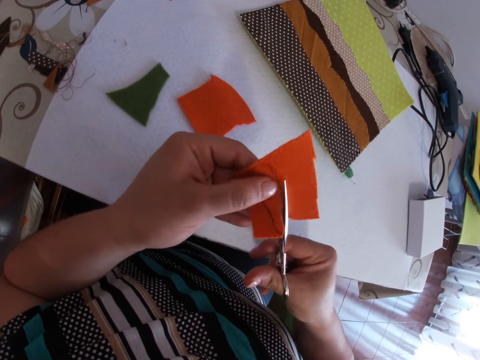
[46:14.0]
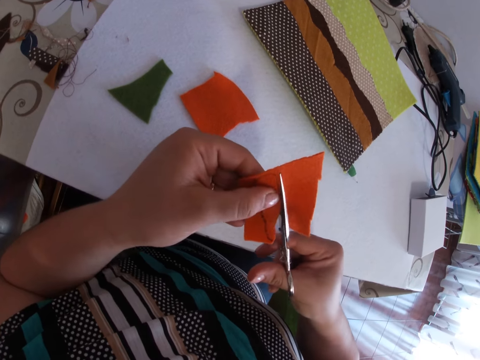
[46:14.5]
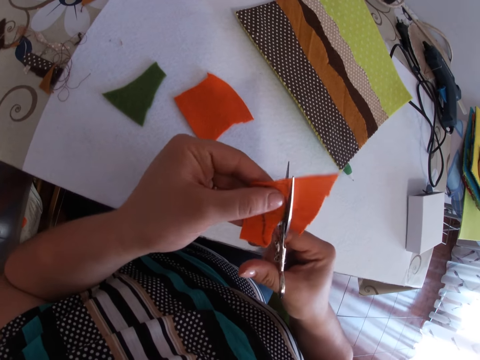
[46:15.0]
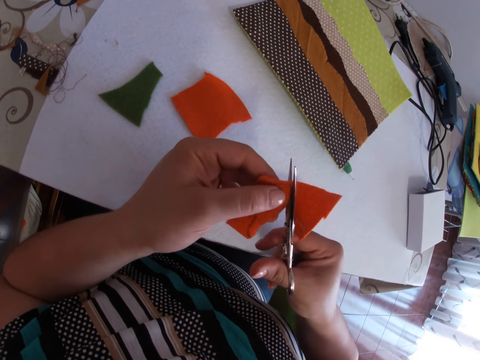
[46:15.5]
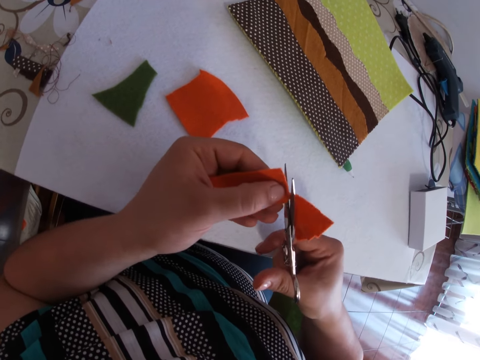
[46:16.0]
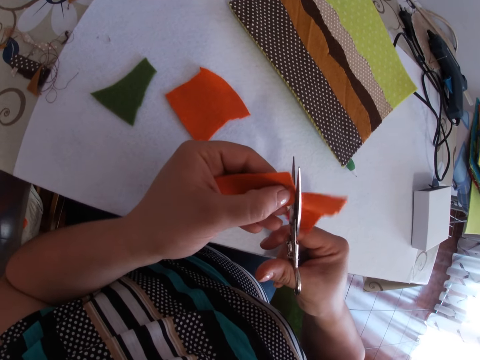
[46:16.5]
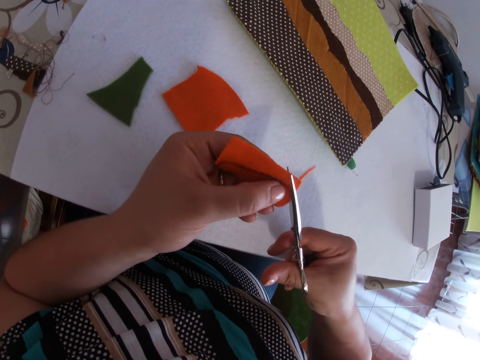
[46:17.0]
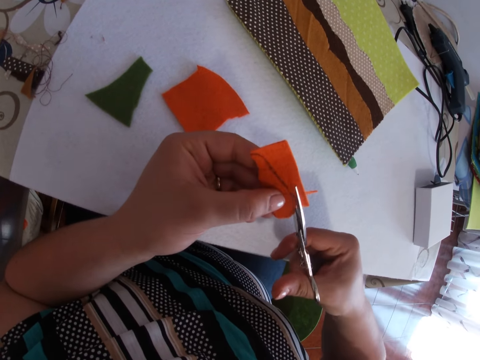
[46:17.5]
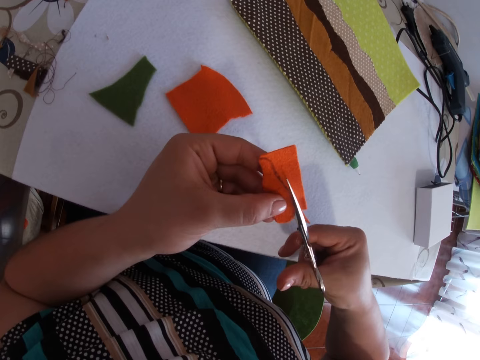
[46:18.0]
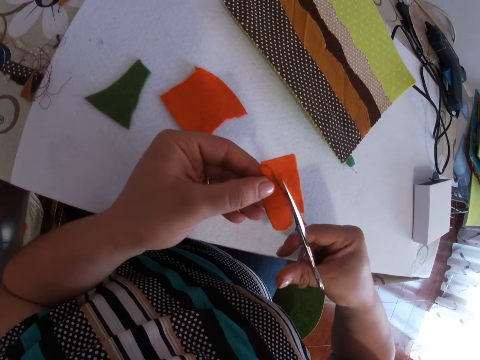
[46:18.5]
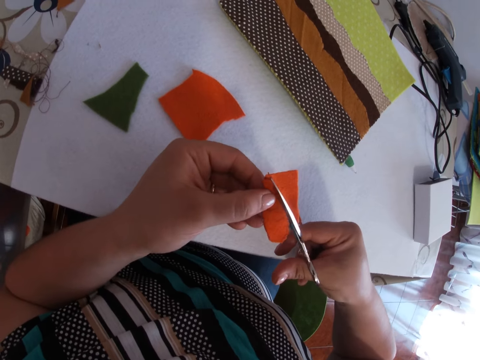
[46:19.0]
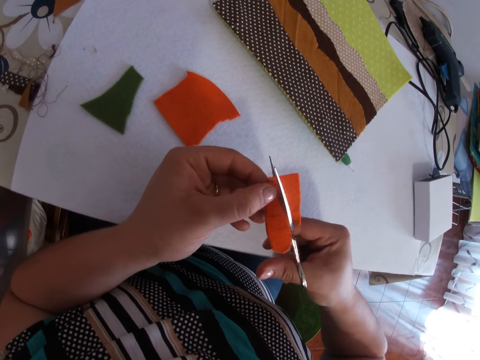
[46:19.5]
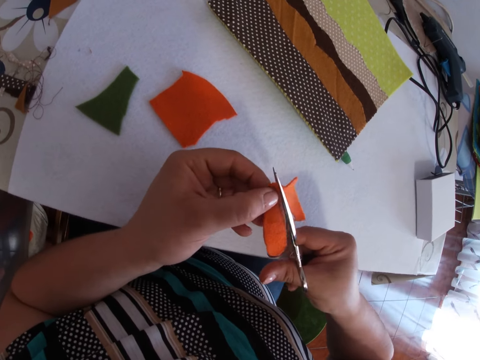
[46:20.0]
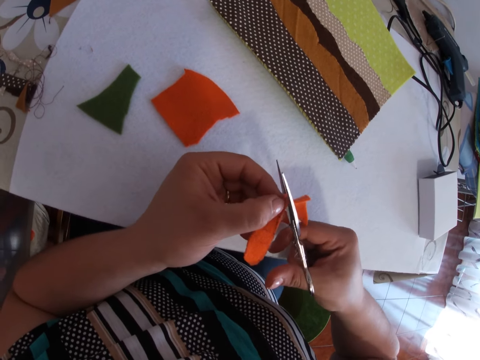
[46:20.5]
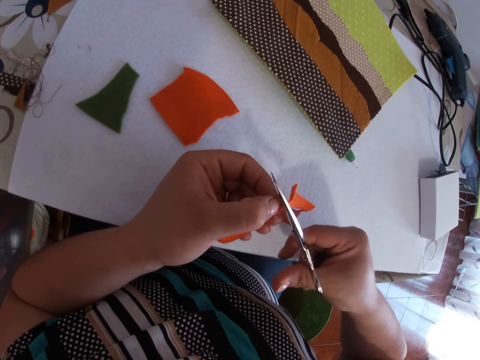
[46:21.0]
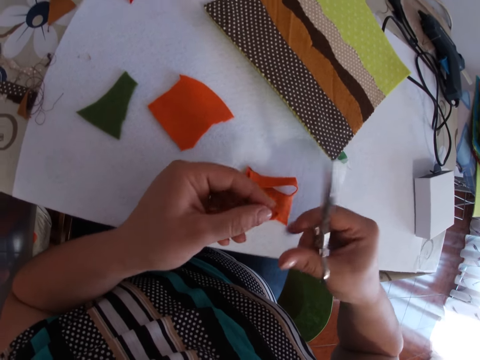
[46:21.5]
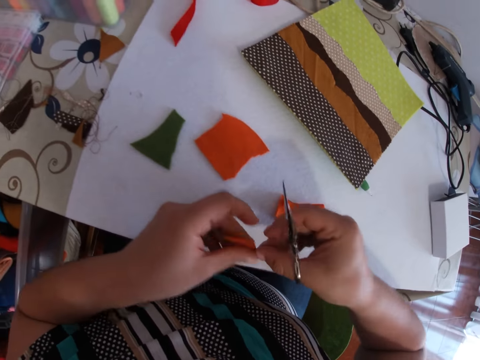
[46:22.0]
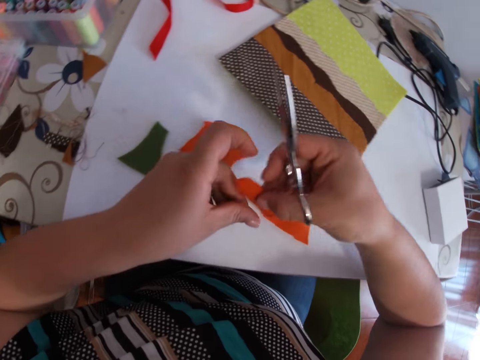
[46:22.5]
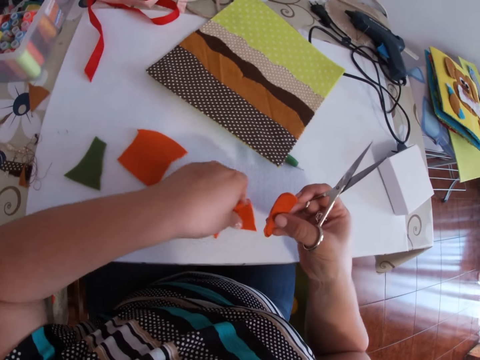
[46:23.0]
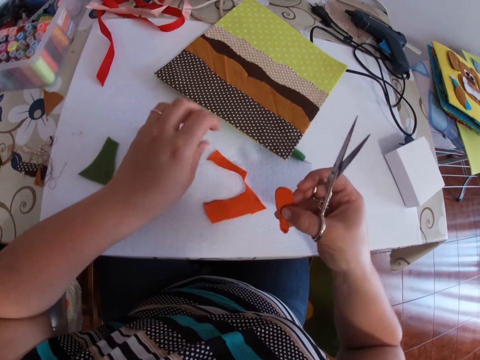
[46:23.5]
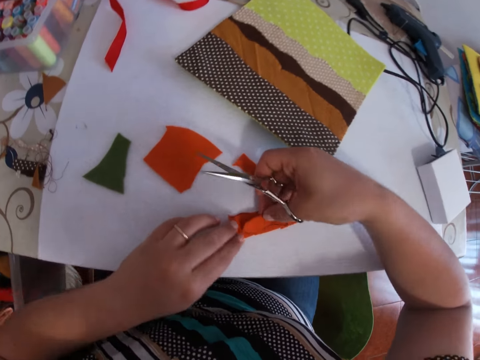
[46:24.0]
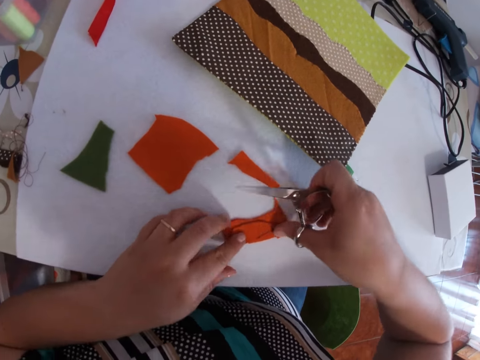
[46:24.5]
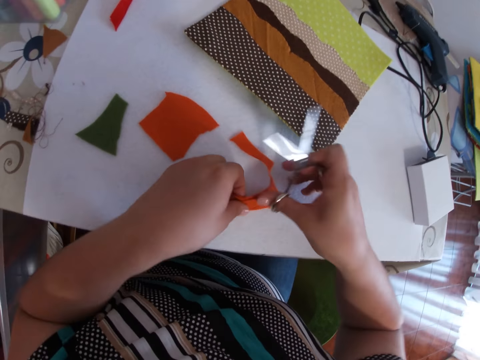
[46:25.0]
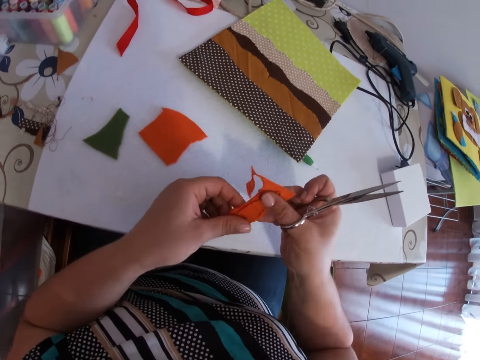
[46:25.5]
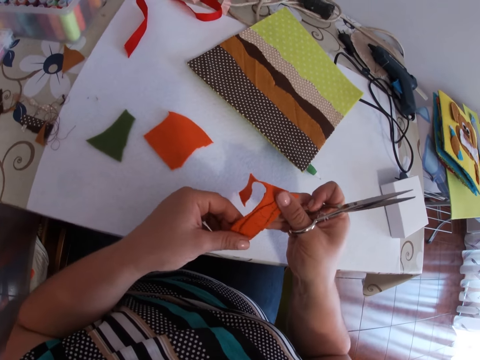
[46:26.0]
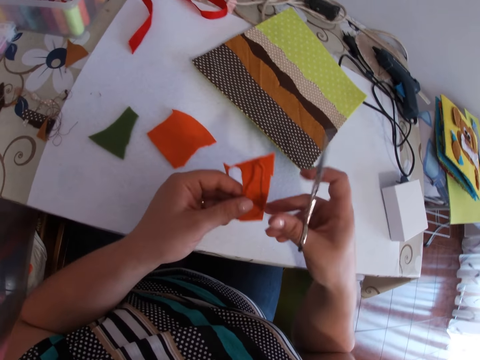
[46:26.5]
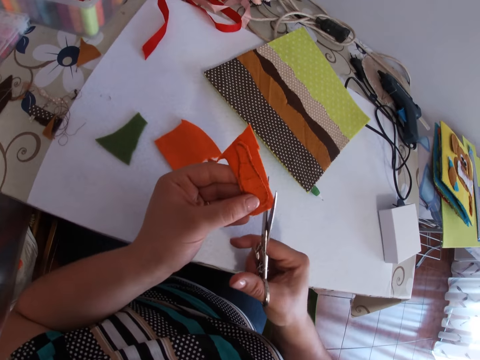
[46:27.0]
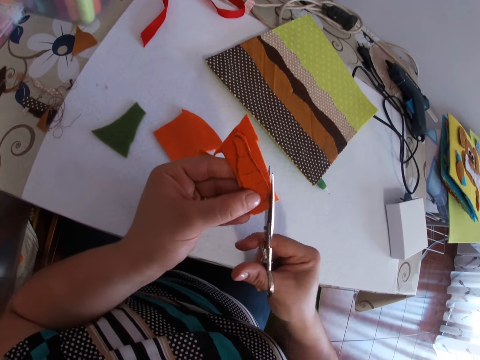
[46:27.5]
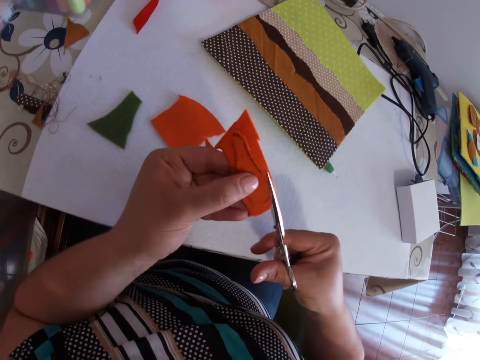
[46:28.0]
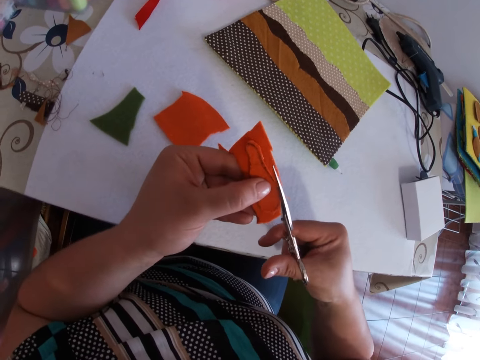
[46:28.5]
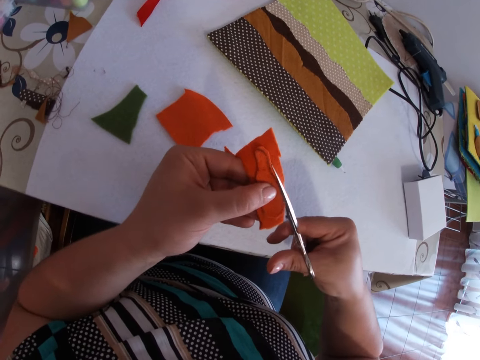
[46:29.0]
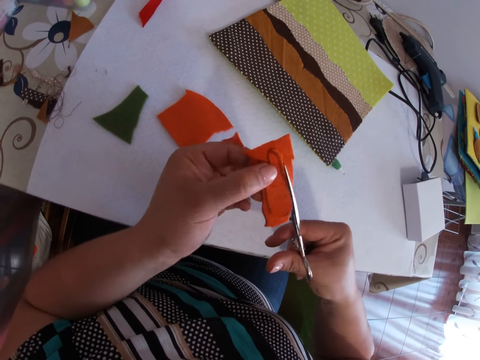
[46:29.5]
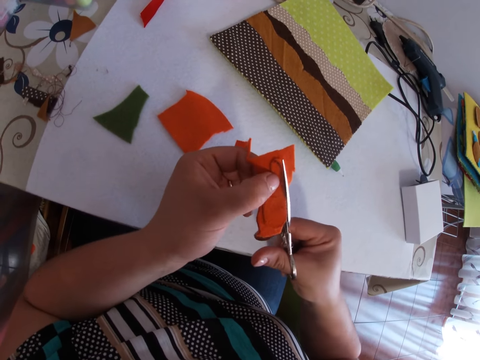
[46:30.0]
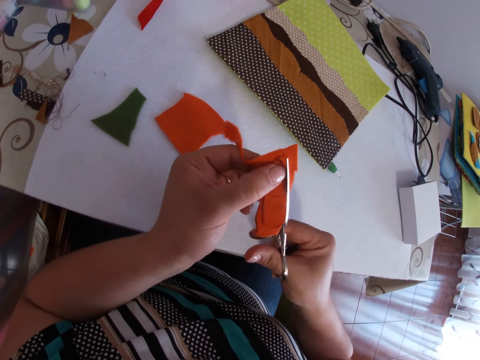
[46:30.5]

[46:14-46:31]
The camera wearer passes the model piece to the right hand. She moves the piece of cloth. She puts the model piece on the piece of cloth. She picks up the piece of cloth. She looks at the model piece. She cuts out a shape of the marked cloth from the piece of cloth with the scissors in her right hand.

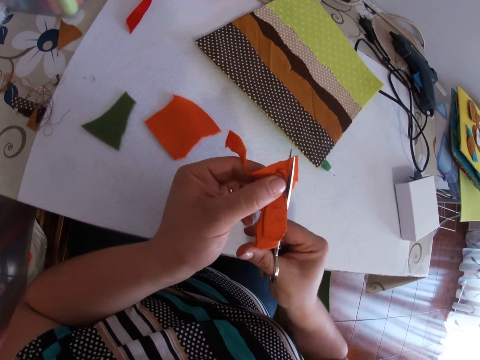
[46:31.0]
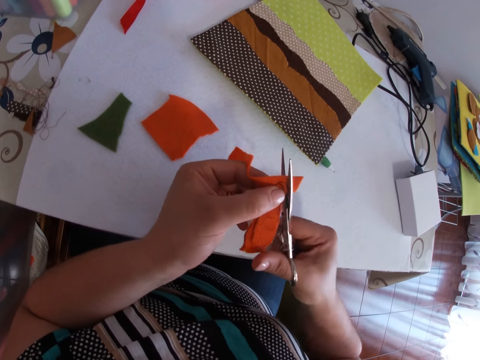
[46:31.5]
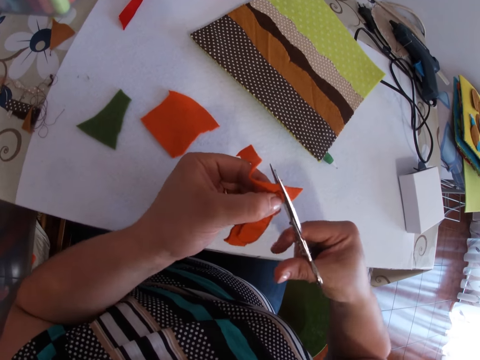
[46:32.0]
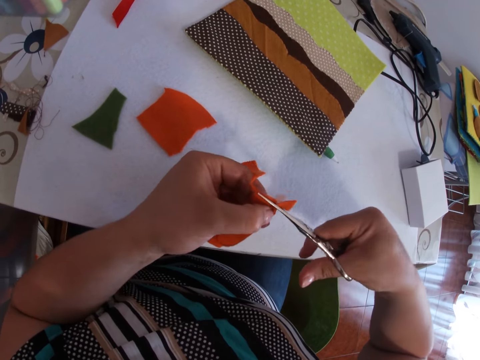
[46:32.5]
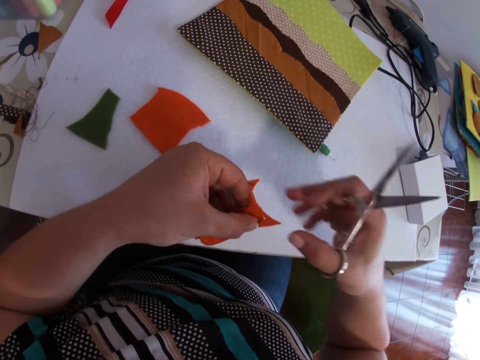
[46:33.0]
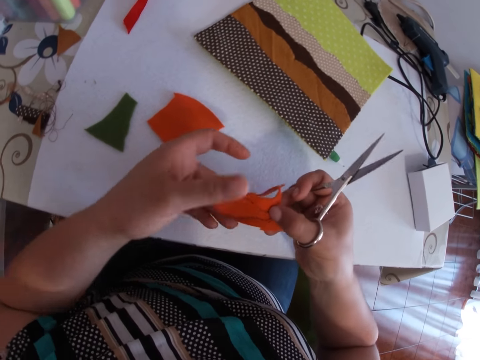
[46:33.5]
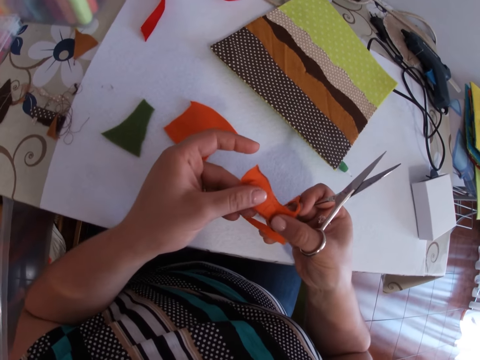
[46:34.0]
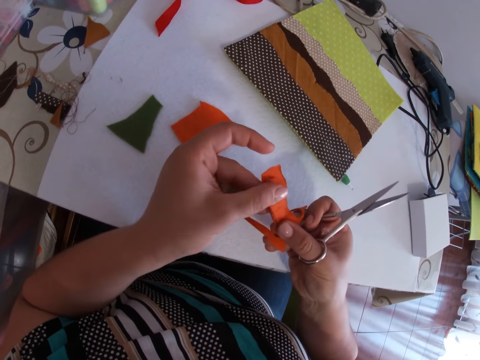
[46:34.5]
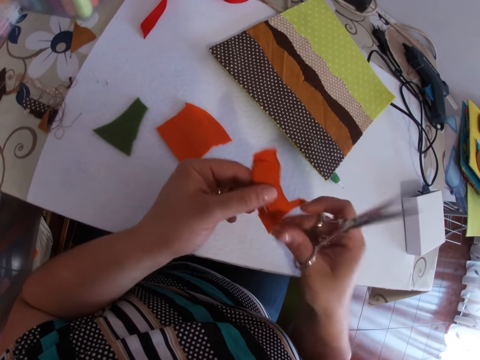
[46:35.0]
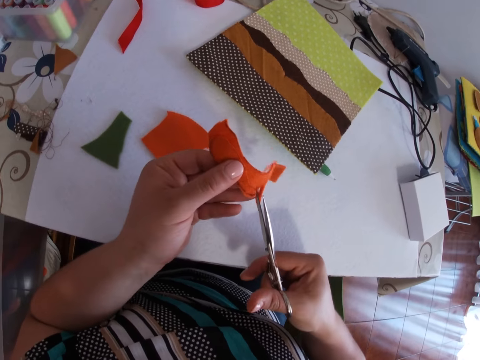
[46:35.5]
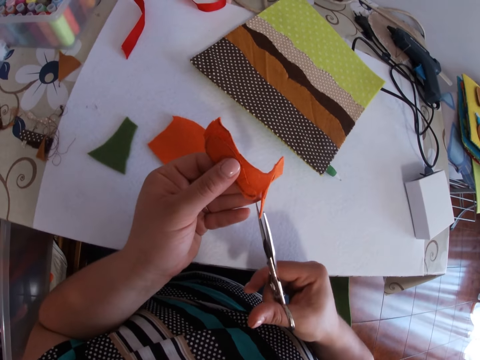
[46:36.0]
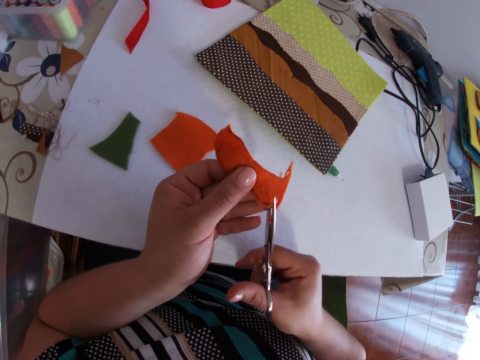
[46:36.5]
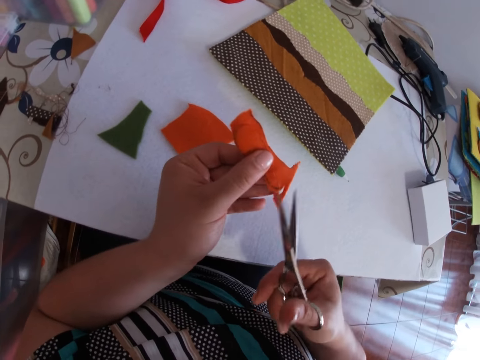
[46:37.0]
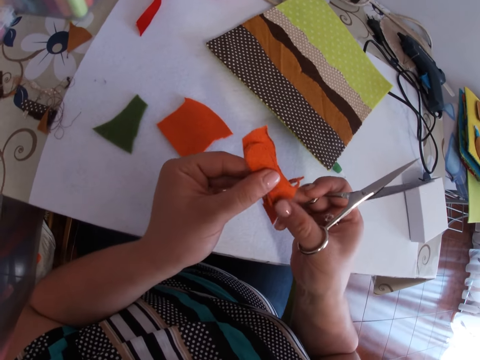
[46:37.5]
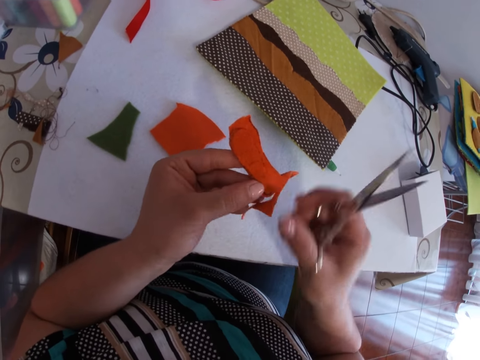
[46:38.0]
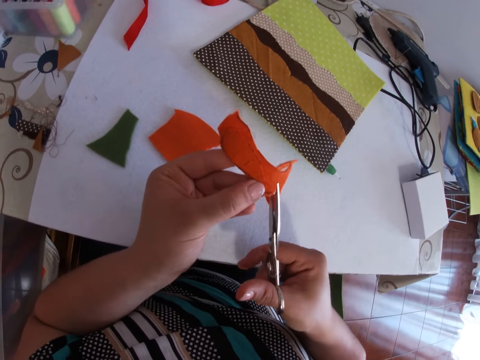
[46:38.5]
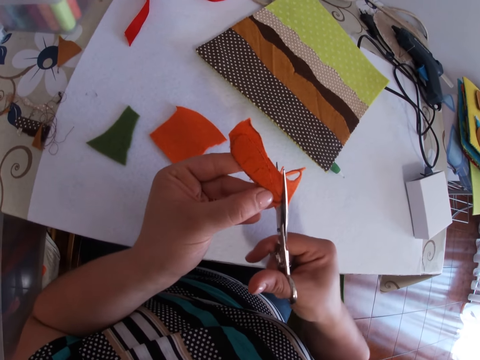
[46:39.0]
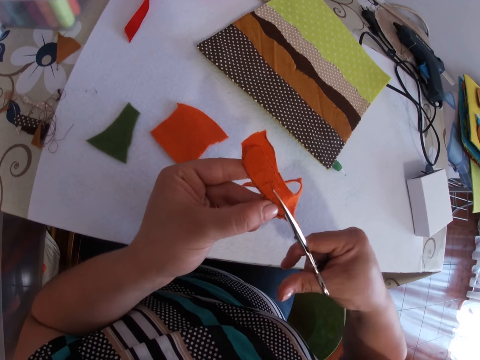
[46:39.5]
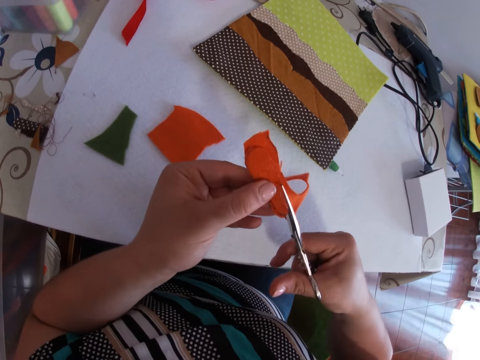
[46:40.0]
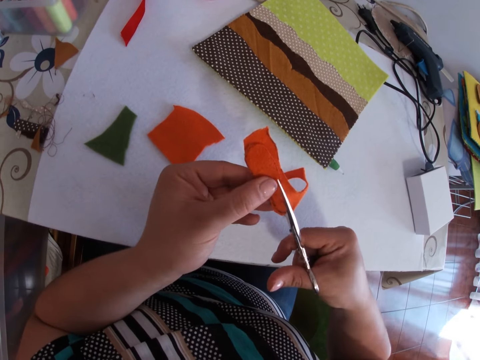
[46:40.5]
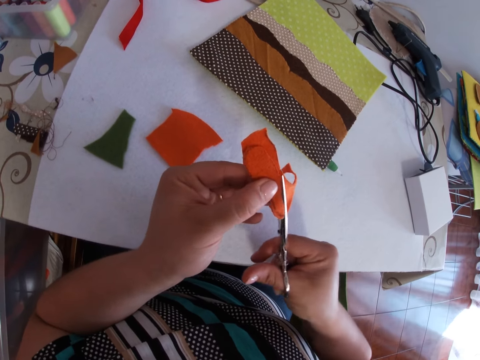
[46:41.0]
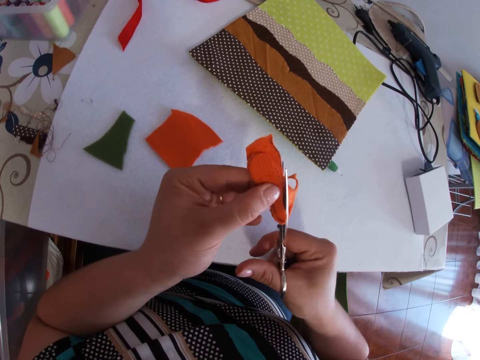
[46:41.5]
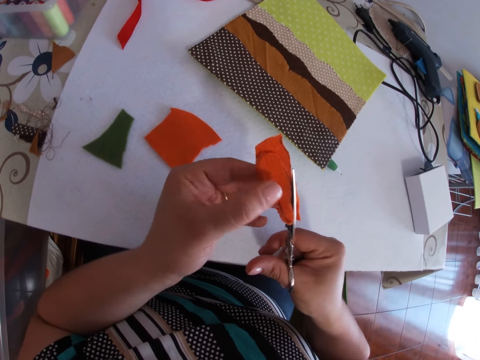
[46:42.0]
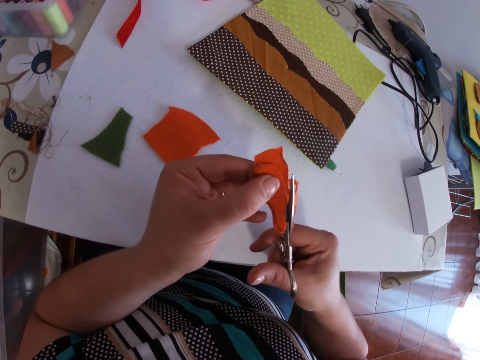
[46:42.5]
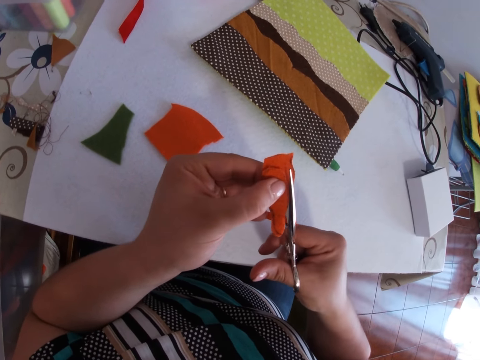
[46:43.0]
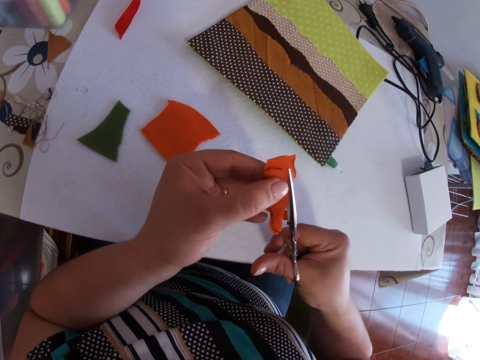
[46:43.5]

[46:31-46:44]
The camera wearer turns the piece of cloth. They move the scissors. They touch the piece of cloth. They cut the piece of cloth.
